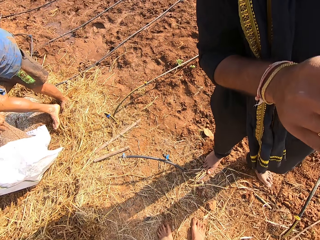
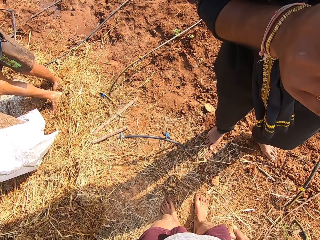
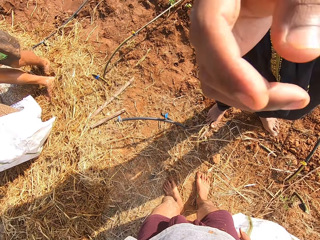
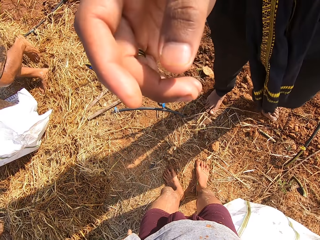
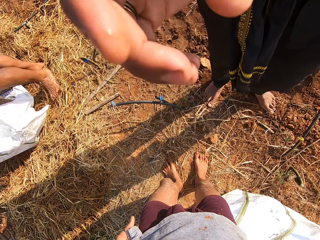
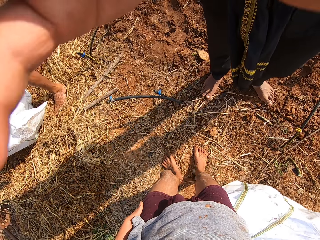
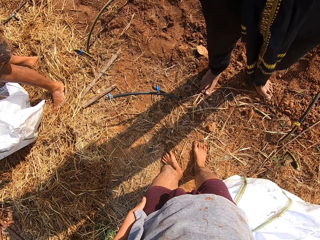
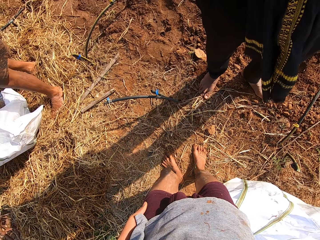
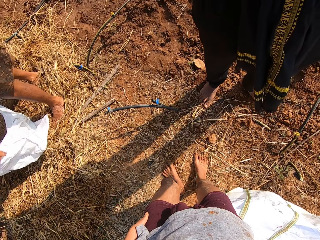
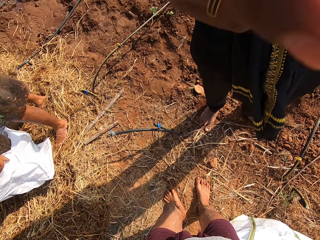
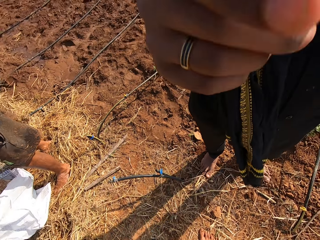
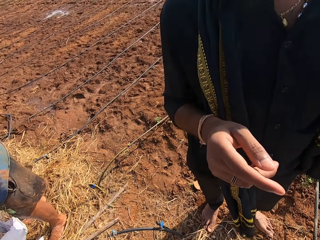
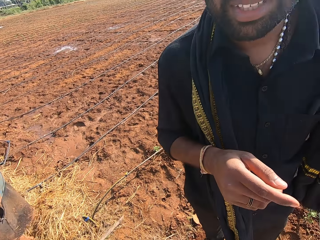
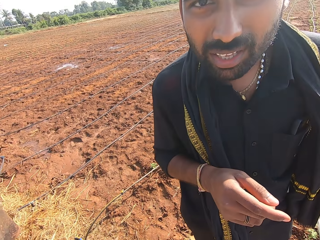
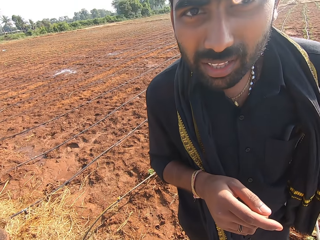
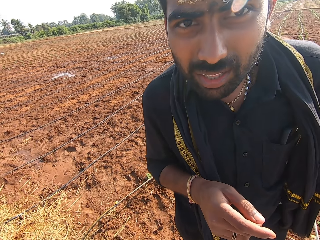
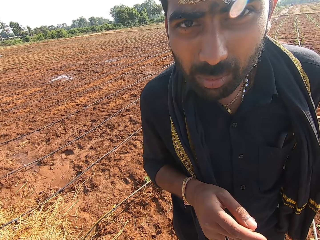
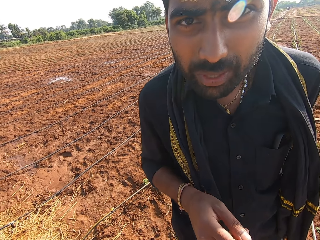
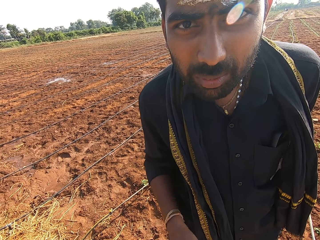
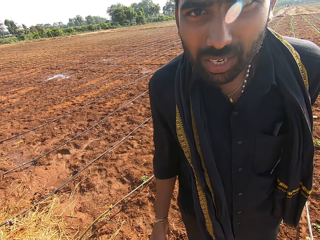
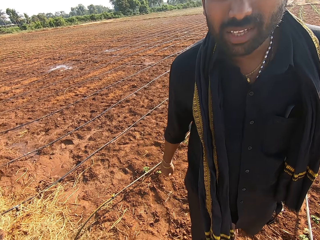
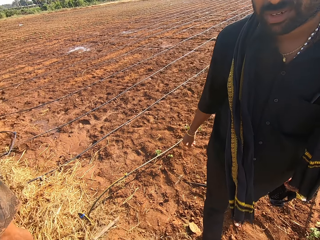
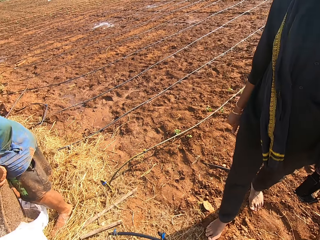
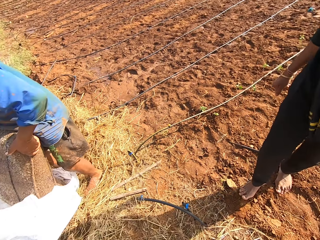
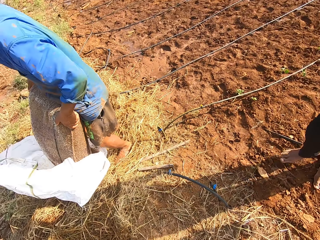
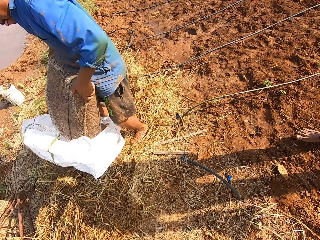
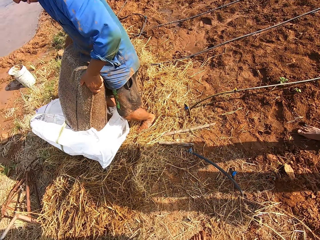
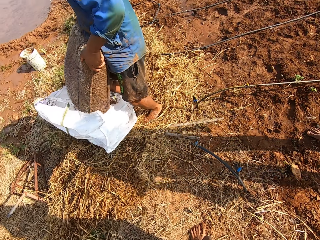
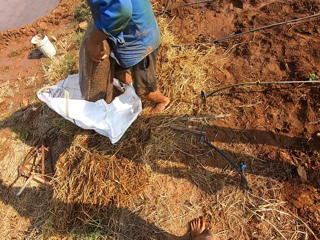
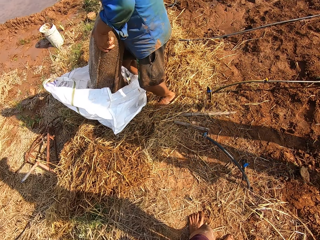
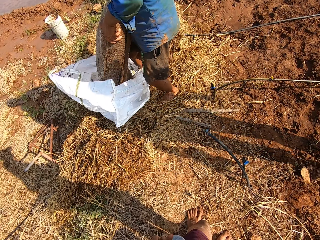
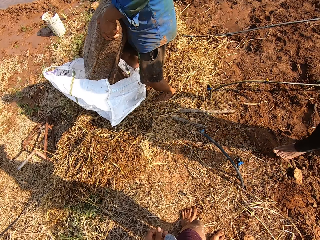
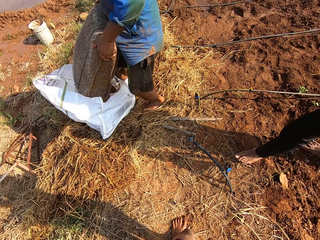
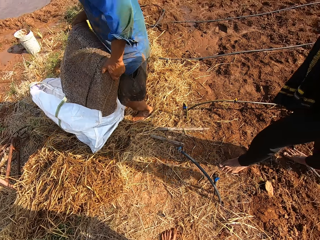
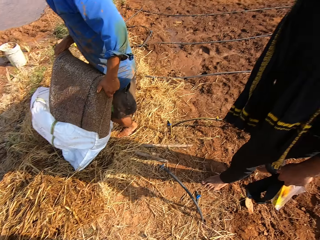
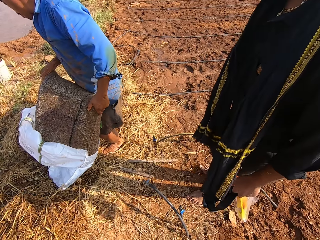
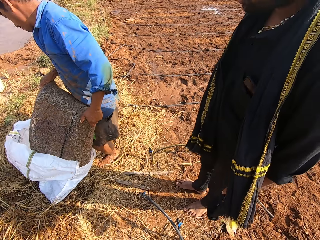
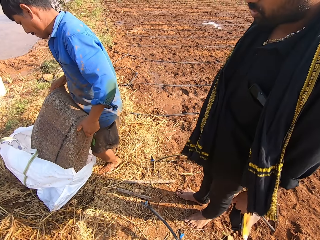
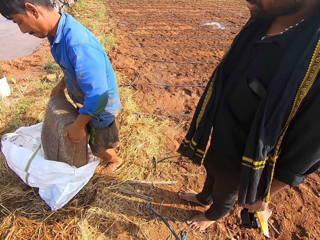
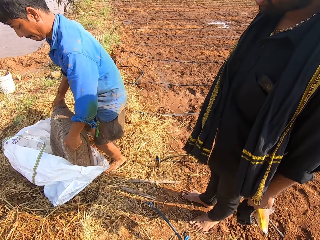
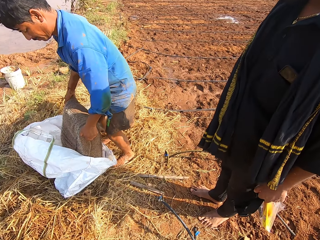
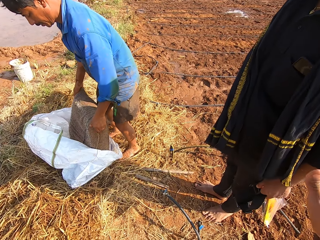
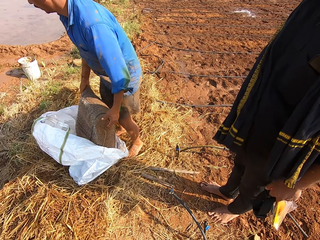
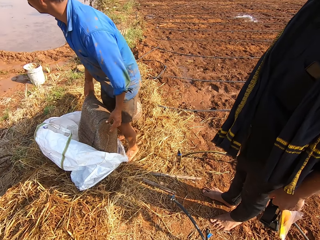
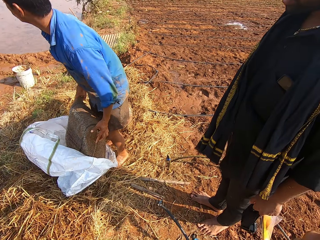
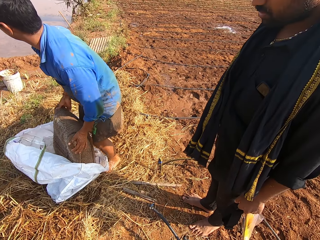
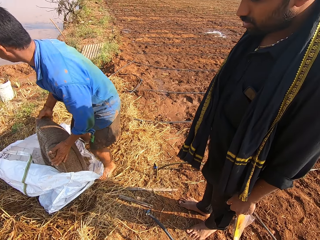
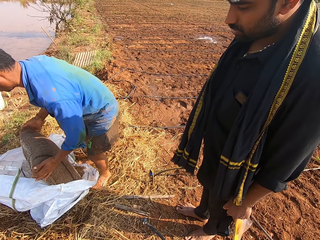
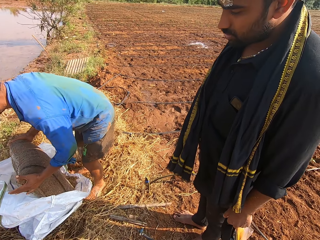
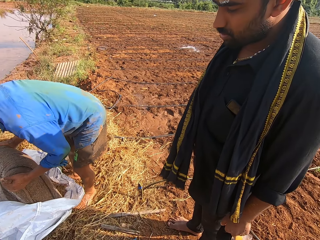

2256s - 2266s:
A man talks with the camera wearer. The camera wearer looks around. Another man pours something inside the sack.

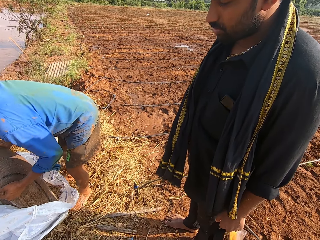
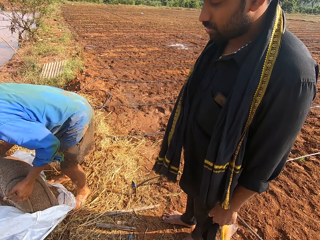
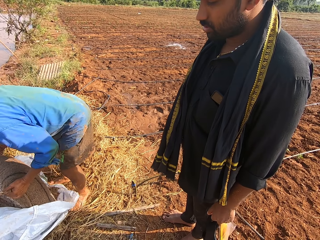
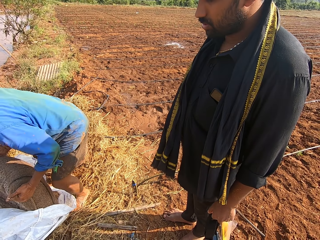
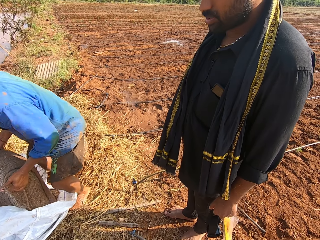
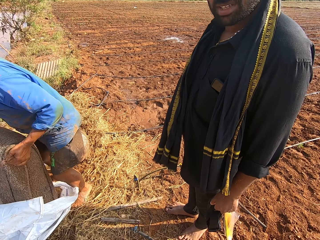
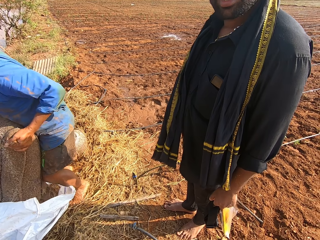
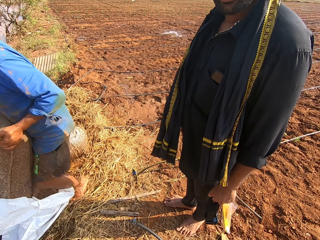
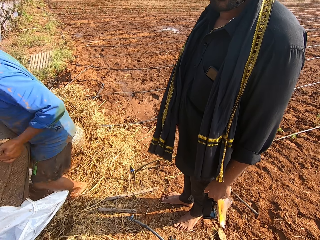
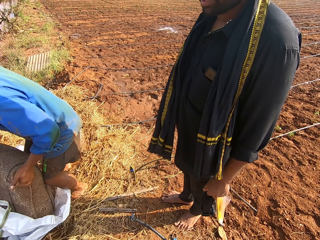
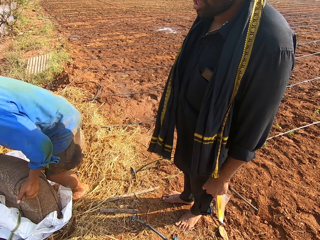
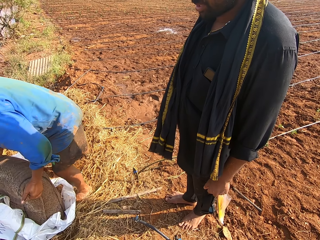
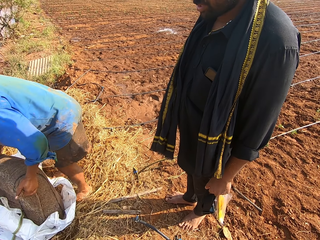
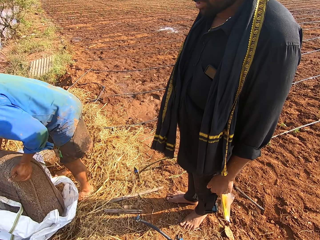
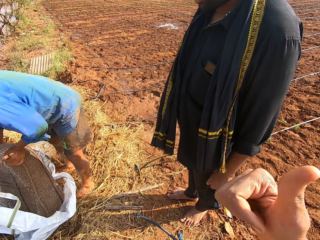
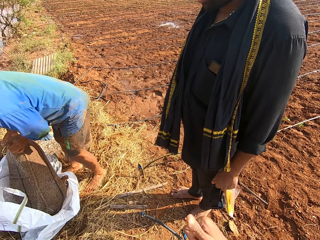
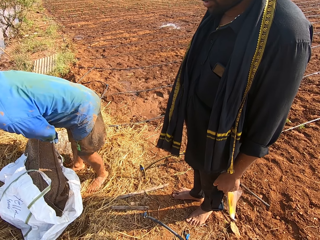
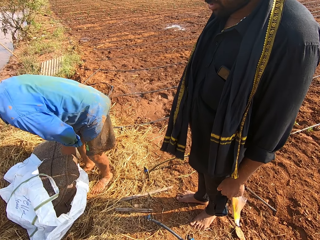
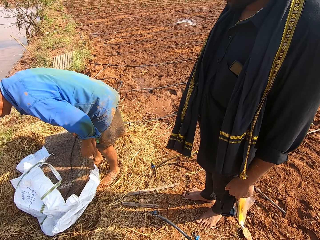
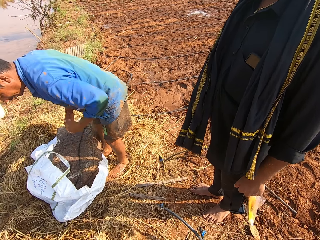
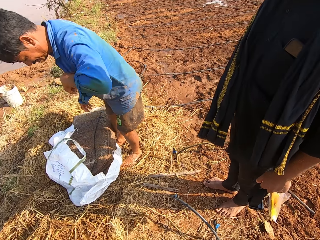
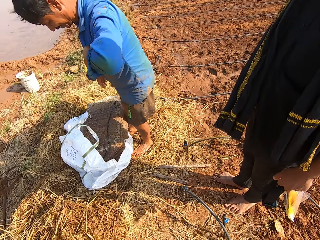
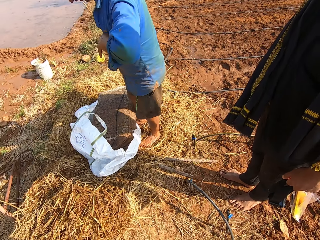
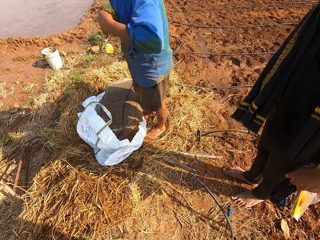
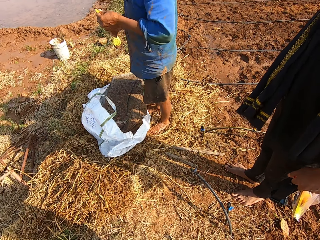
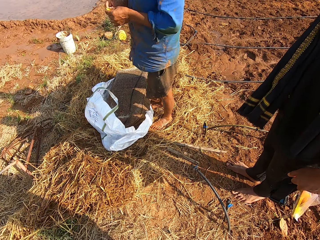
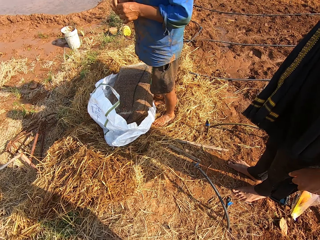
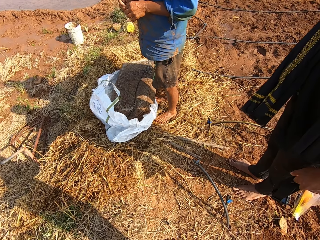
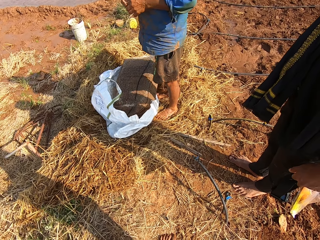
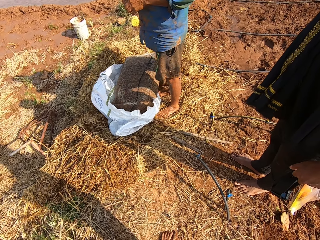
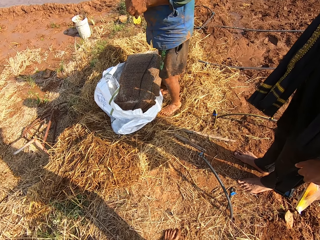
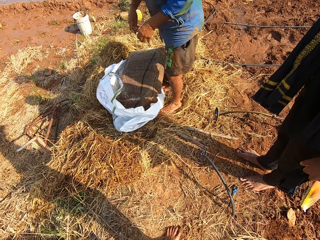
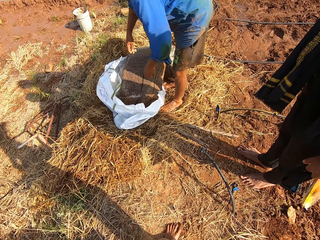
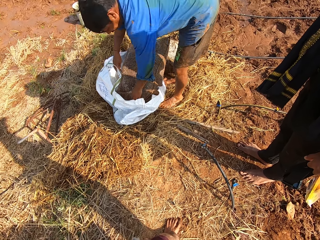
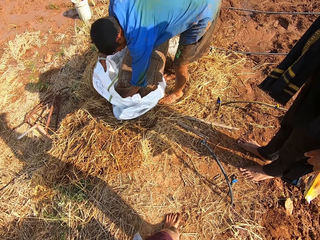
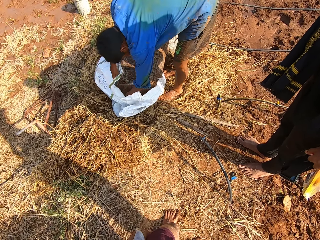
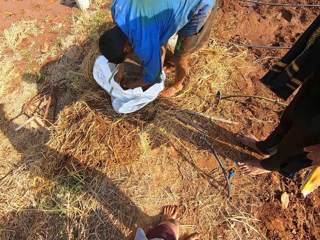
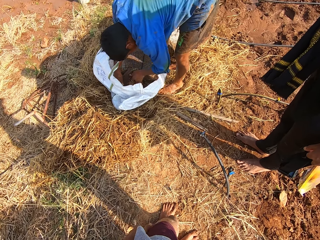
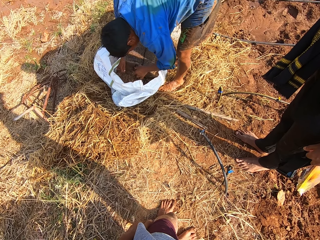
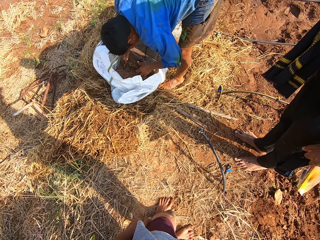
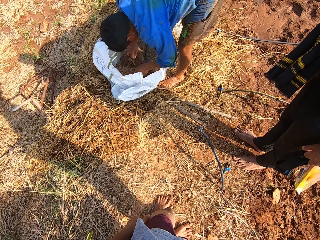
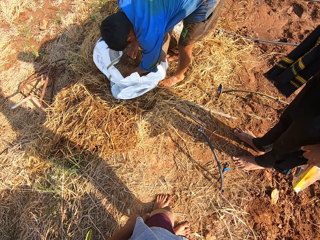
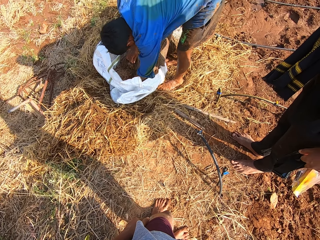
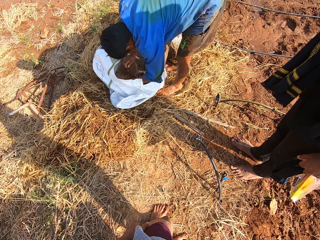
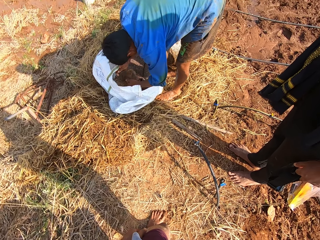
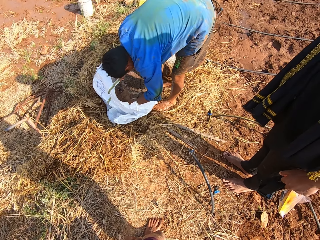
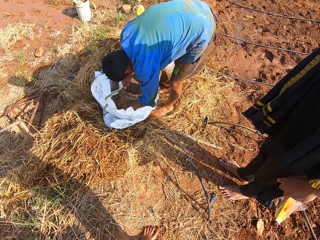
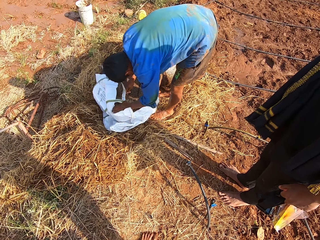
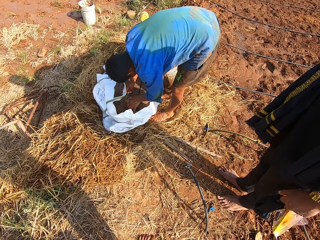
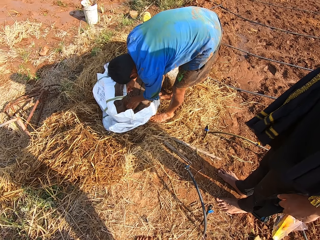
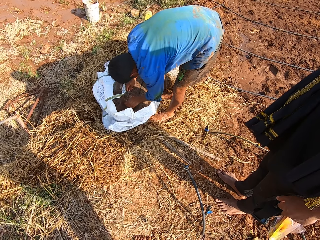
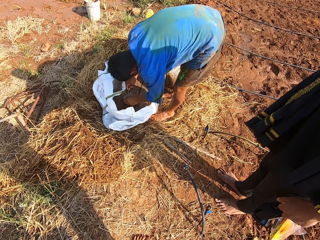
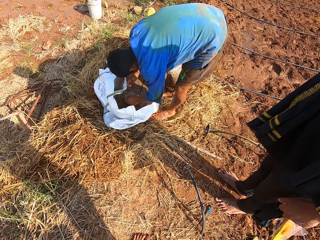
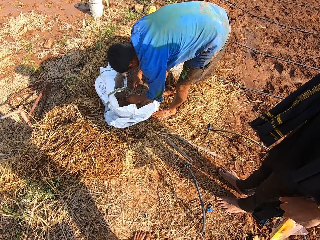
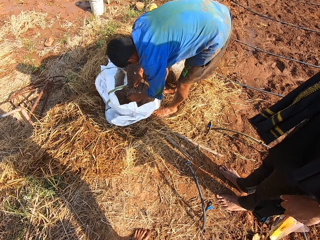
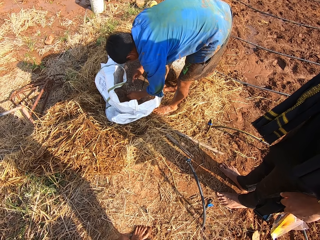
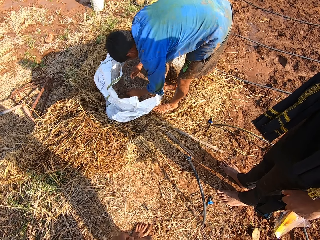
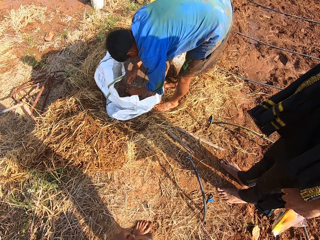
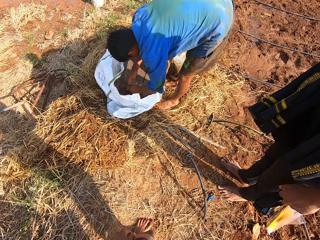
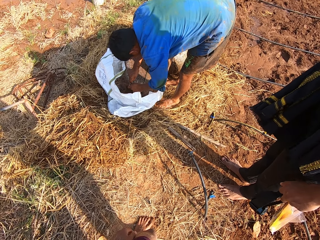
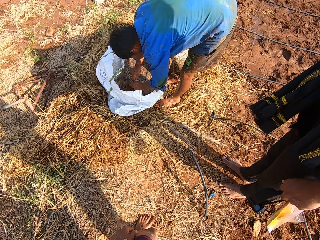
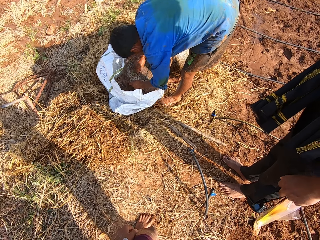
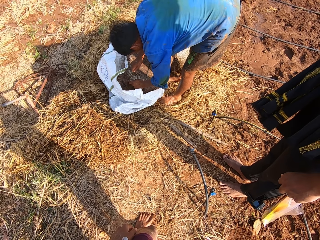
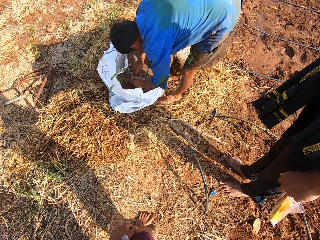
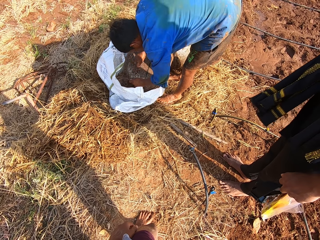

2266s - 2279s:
The camera wearer talks with a man. Another man removes a utility knife from his pocket with his left hand. He opens the utility knife with his hands. The camera wearer looks around. The other man offloads fertilizers from the sack into the sack bag with his hands. A third man touches something. The second man holds the sack with his left hand. He slices the sack with the utility knife in his right hand.
